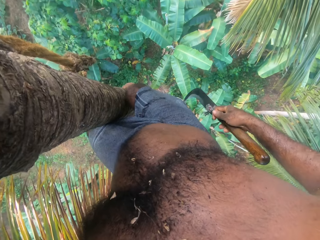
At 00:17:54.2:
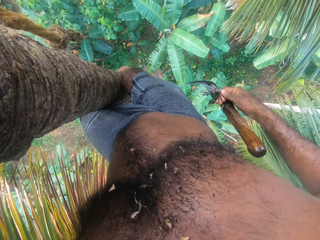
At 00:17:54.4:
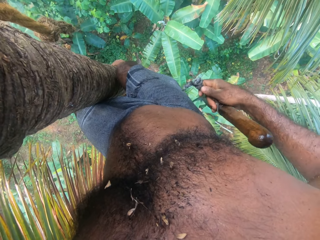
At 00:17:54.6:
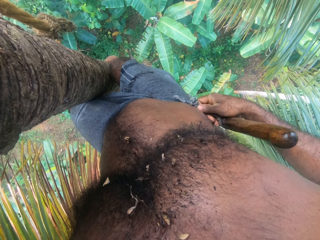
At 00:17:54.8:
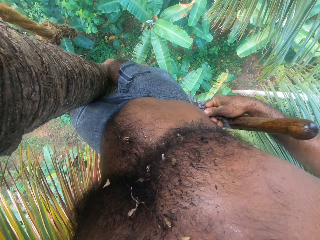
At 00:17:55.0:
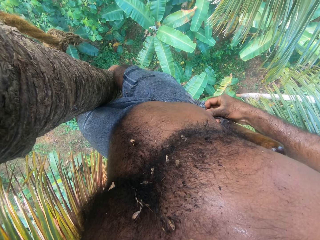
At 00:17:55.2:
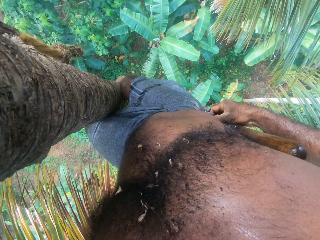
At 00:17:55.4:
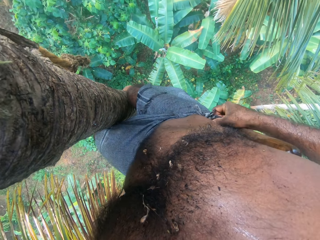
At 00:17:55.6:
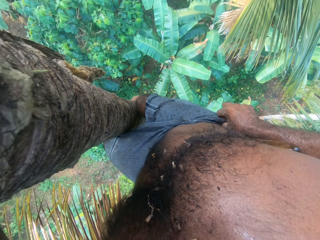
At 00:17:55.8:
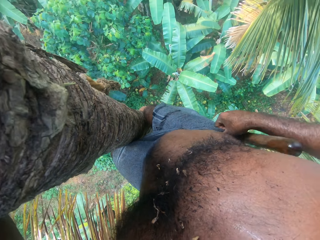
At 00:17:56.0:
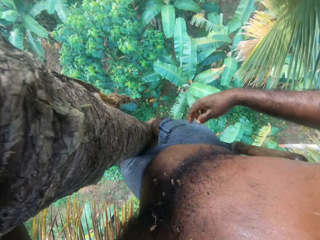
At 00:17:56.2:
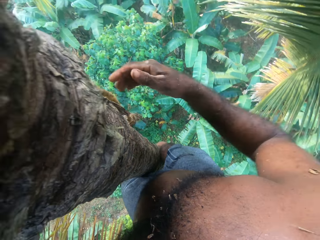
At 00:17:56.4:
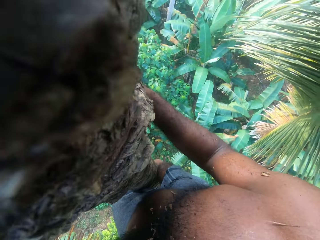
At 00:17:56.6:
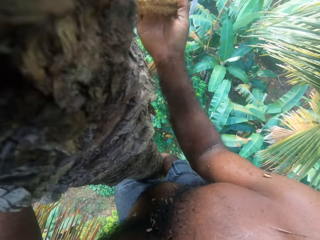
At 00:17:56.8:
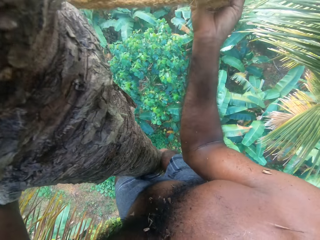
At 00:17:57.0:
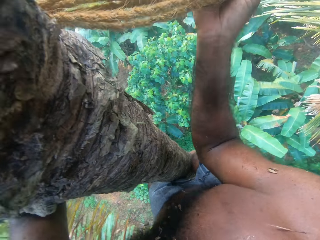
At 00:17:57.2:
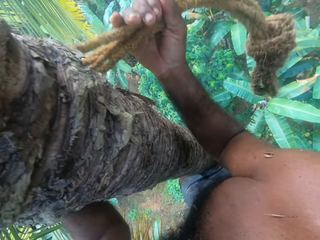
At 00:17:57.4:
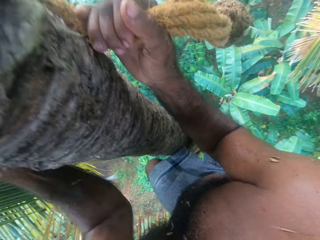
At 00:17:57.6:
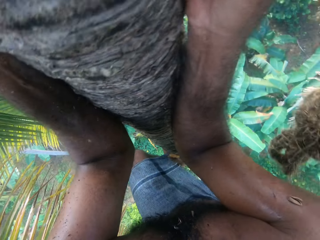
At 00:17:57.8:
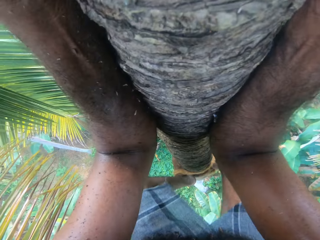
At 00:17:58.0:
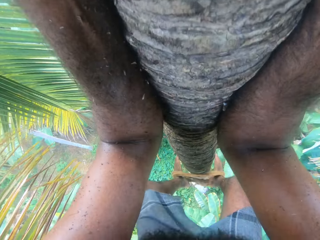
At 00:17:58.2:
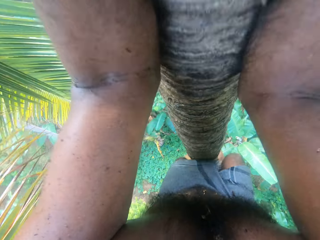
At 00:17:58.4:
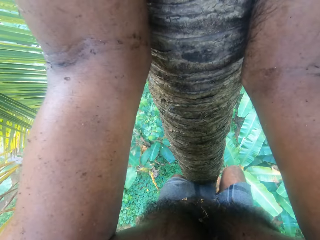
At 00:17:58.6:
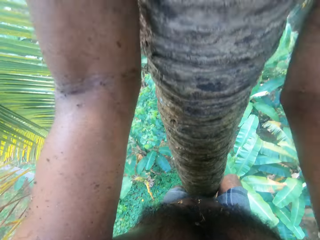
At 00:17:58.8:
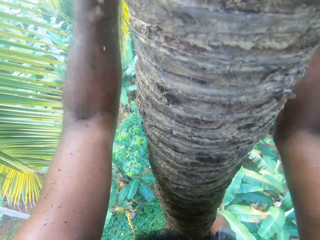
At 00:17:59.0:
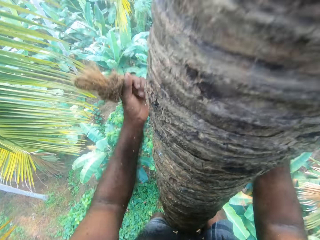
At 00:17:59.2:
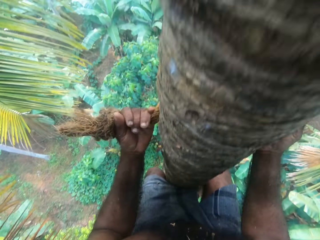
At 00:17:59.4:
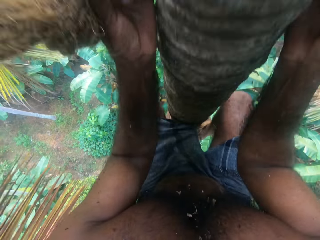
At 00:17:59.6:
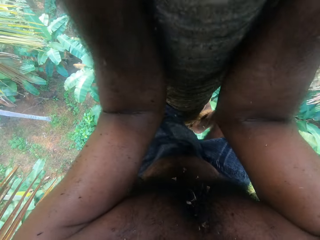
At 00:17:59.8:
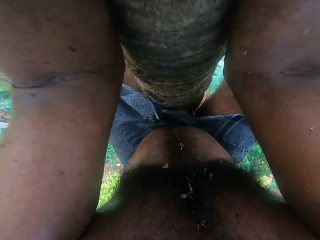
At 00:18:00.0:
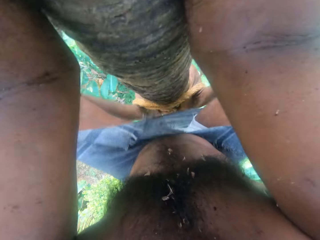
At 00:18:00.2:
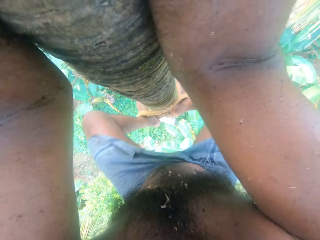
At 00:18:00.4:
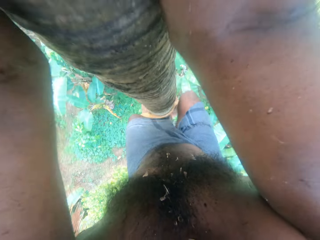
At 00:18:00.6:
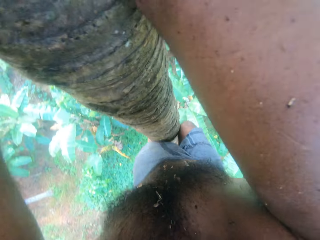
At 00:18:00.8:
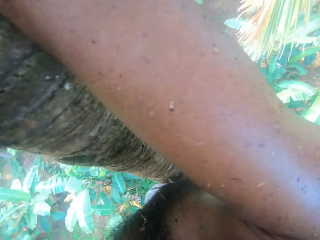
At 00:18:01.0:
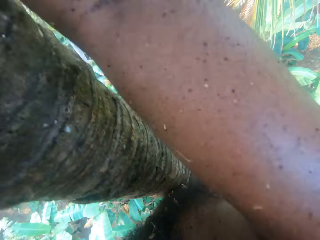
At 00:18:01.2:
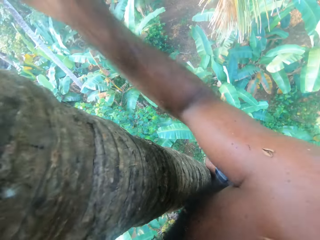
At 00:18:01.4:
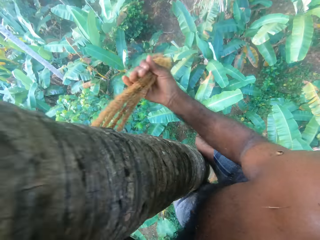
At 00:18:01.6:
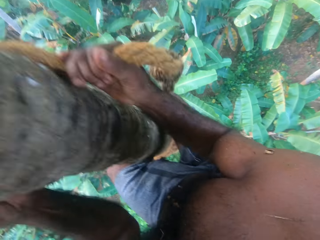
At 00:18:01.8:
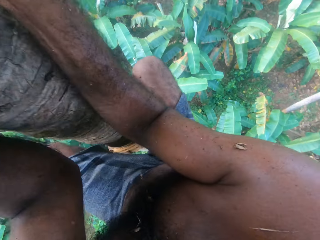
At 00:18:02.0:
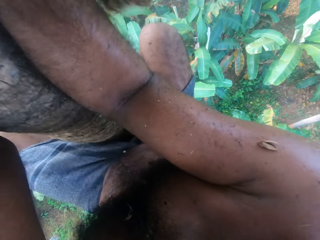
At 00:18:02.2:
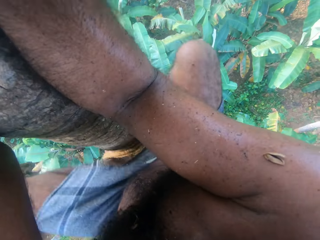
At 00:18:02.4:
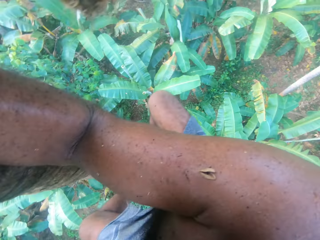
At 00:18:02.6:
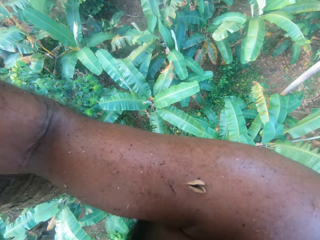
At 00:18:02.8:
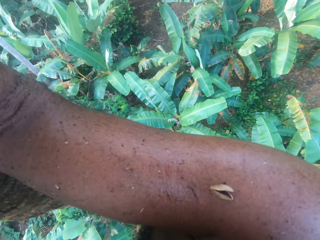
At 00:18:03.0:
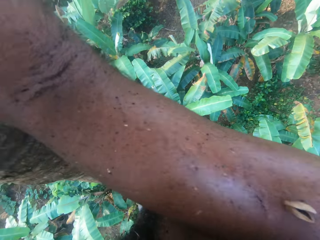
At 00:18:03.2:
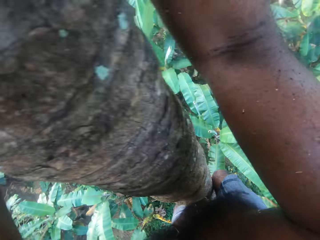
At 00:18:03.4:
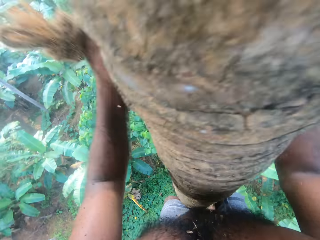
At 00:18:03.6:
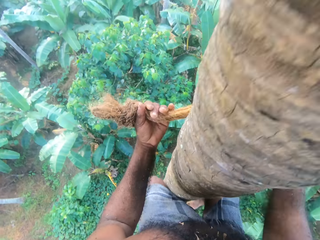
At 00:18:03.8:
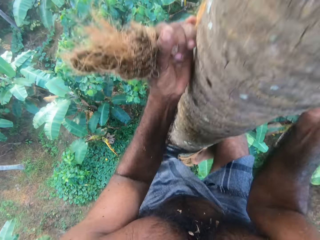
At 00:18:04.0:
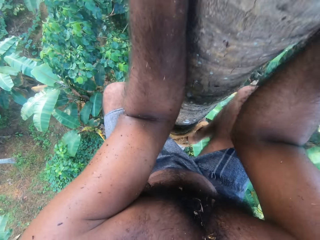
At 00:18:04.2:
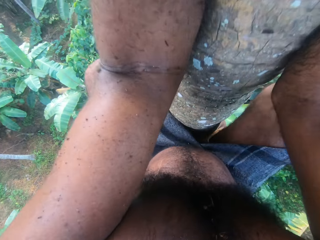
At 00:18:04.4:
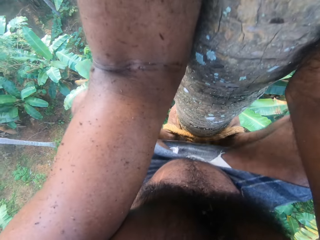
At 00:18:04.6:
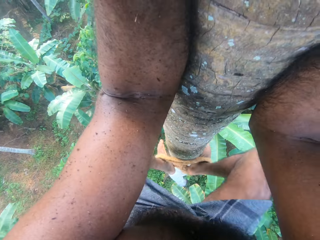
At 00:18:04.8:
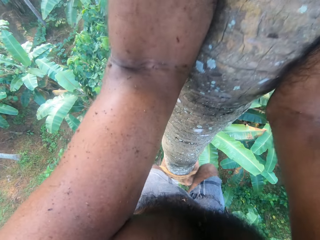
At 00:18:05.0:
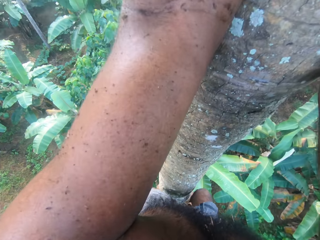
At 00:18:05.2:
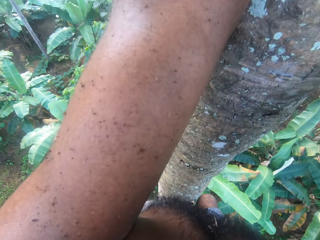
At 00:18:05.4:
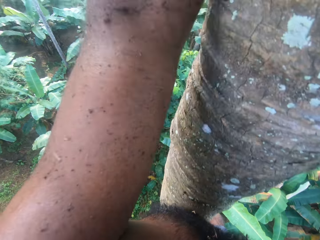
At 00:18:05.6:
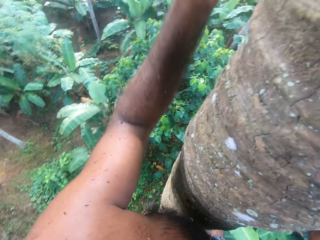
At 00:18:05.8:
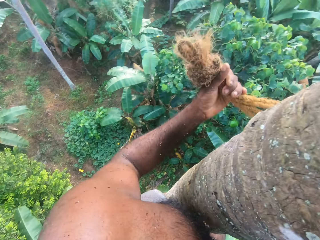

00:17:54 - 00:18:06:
The camera wearer hooks the blade on his trouser on the waist. He climbs down the coconut tree.

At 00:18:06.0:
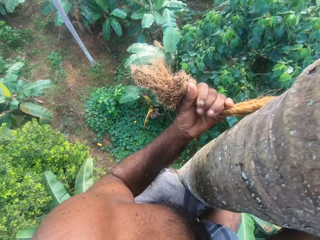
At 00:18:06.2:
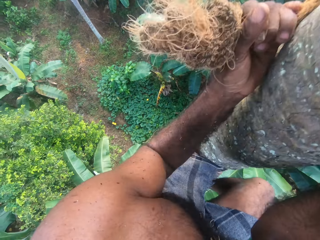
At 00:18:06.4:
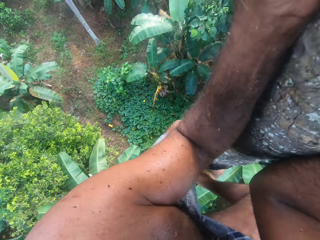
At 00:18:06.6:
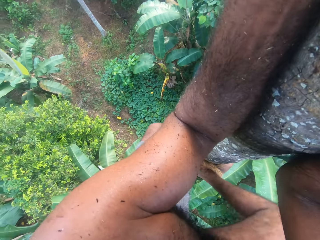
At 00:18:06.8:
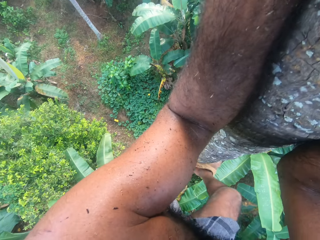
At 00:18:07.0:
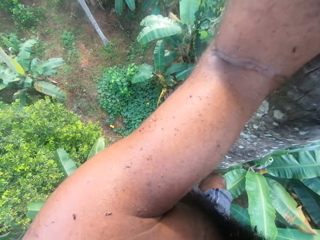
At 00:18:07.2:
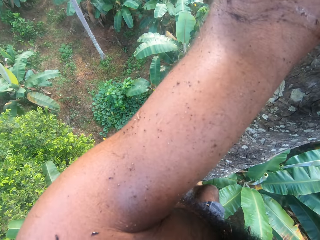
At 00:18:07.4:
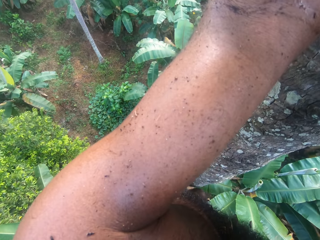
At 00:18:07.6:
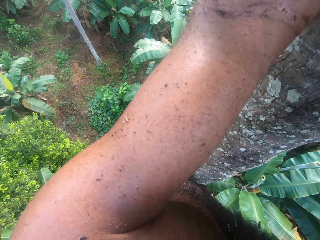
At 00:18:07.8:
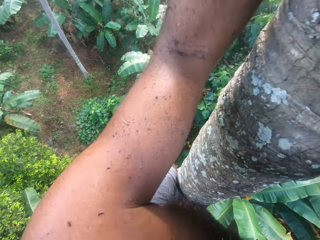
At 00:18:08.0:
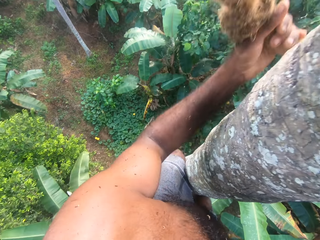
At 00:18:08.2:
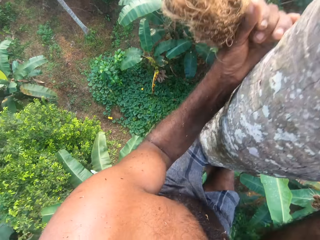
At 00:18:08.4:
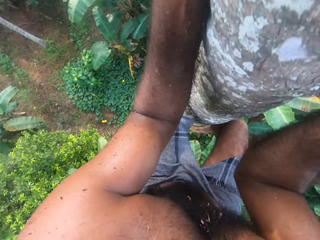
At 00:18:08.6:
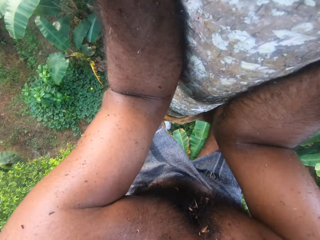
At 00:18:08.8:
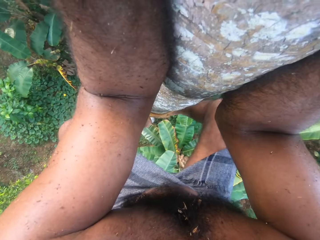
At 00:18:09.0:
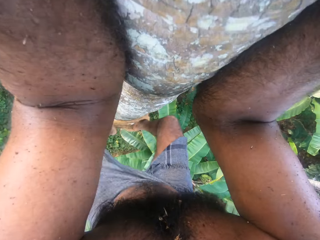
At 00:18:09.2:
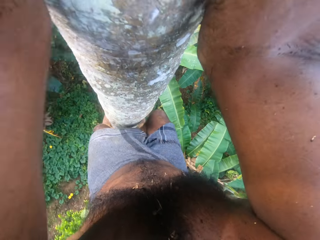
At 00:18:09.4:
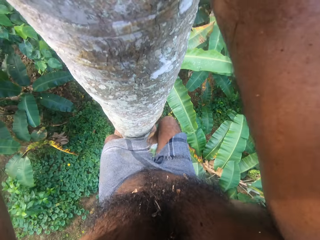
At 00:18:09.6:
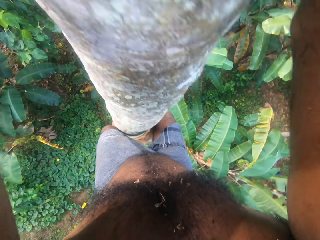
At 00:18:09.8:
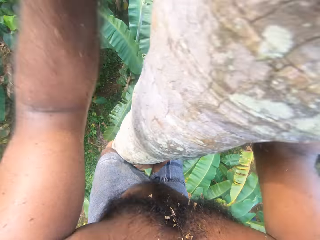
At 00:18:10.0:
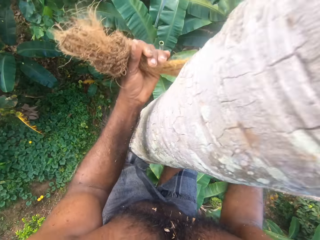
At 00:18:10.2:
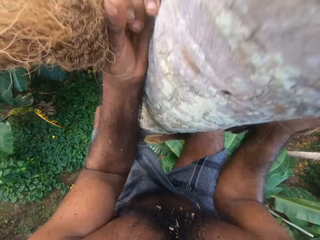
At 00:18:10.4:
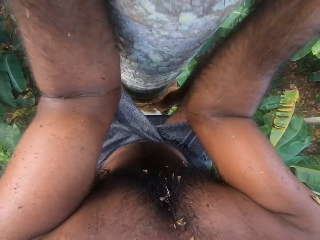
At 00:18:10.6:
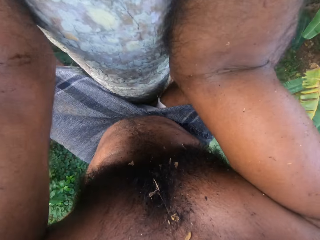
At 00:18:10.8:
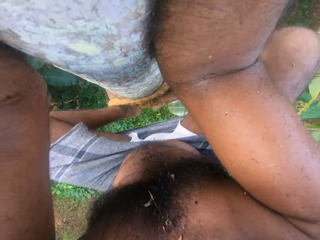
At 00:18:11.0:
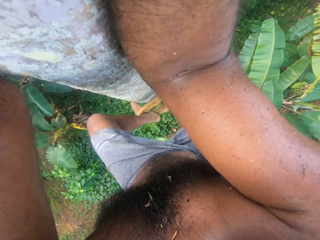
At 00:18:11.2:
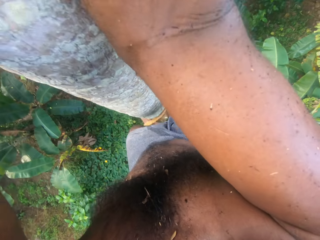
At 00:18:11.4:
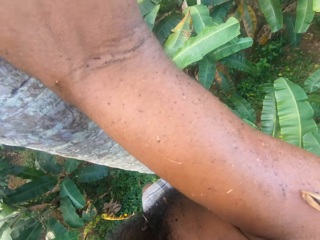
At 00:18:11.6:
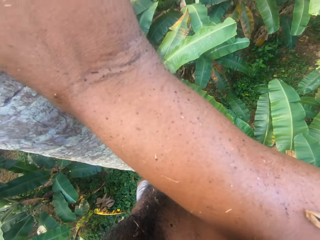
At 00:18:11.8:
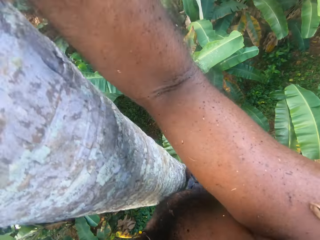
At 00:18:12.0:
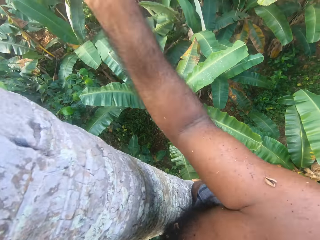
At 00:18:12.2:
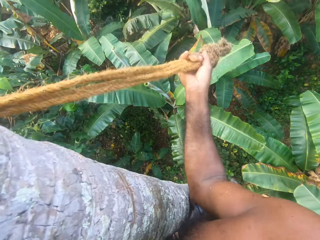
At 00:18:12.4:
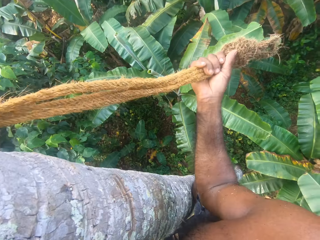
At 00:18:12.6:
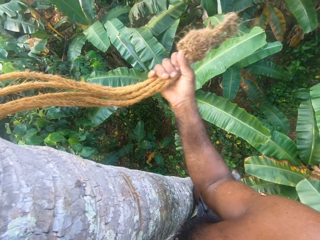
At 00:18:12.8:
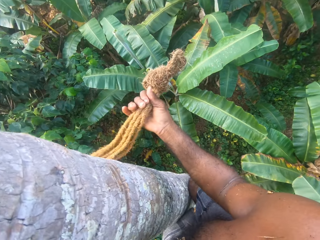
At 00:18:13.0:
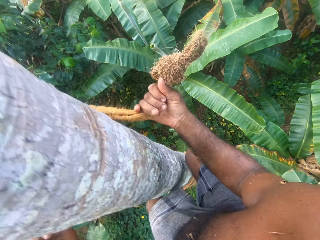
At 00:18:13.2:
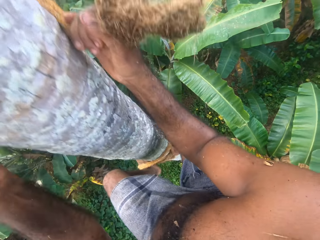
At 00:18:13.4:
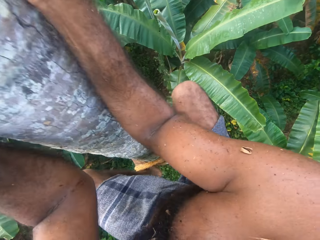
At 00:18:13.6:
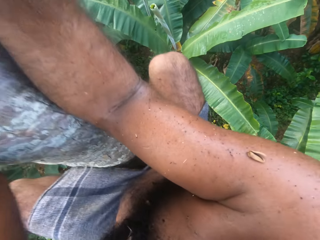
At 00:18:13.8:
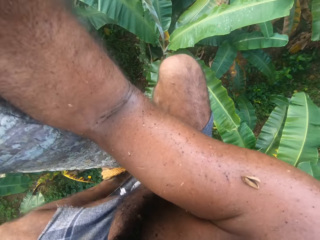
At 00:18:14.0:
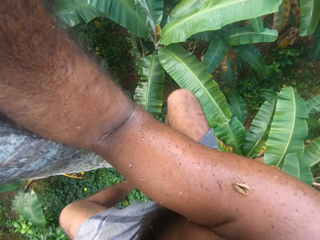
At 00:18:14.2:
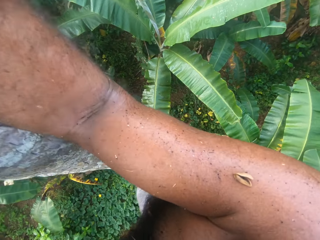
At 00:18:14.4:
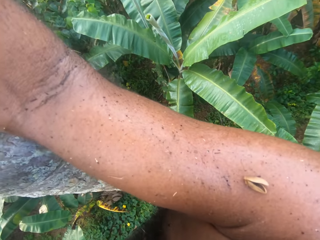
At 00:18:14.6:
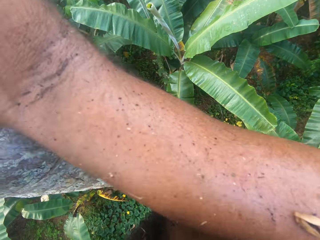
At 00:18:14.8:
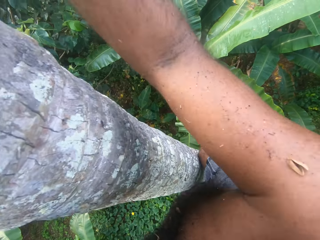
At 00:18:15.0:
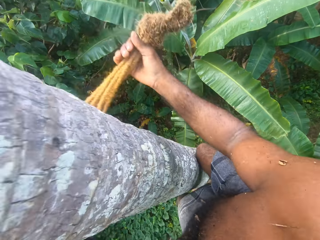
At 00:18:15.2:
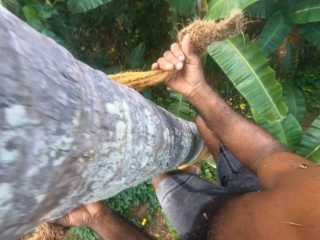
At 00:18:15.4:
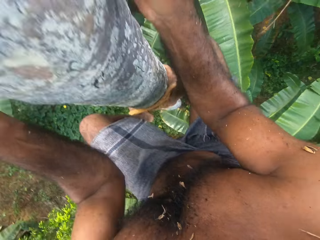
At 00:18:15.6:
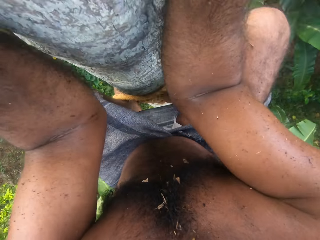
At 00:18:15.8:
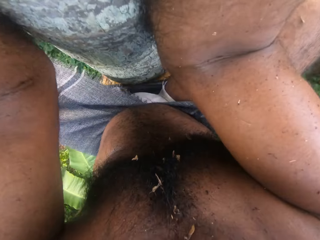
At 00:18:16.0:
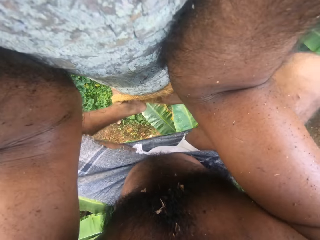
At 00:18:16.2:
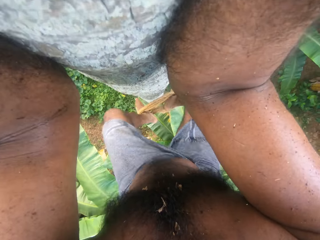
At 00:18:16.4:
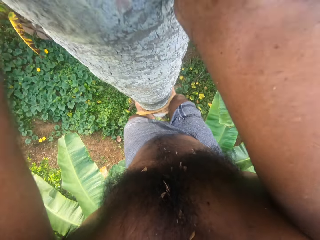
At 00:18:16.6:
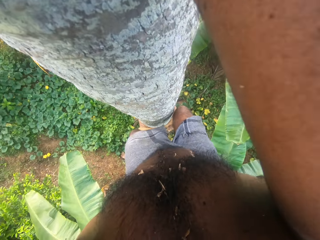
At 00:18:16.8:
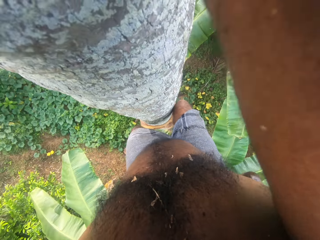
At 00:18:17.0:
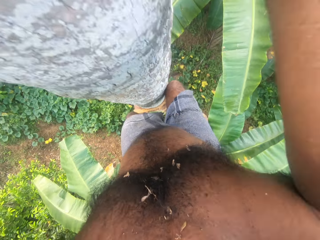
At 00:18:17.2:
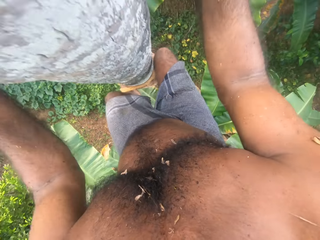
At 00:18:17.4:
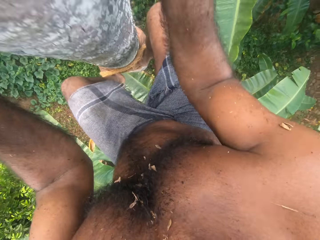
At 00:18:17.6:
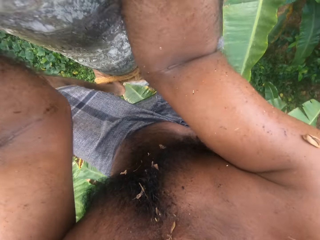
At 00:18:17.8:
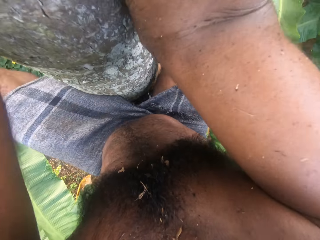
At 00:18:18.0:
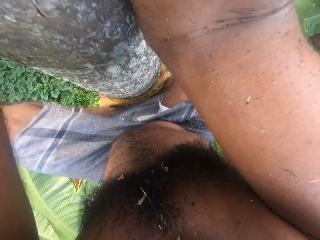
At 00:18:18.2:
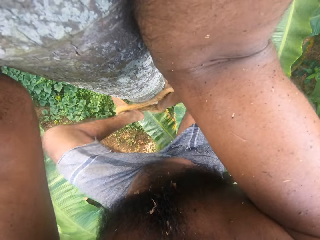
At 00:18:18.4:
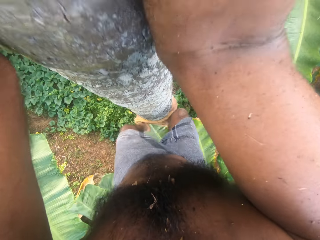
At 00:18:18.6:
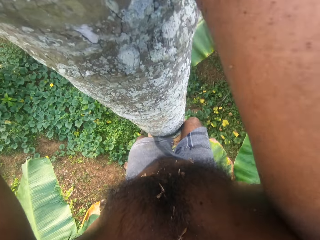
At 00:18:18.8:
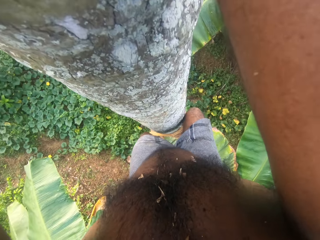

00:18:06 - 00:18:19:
The camera wearer adjusts the rope on his hands, climbs down the coconut tree. He moves his hands.
